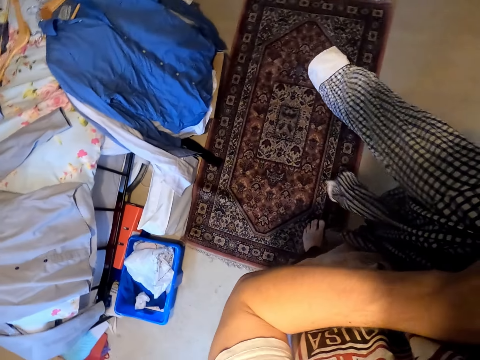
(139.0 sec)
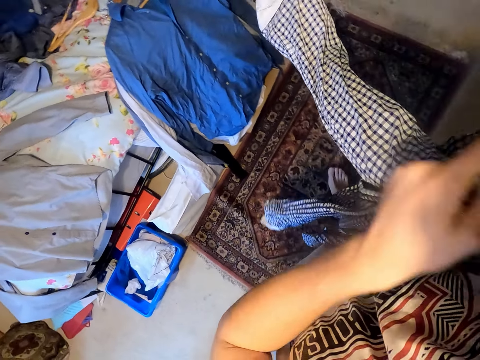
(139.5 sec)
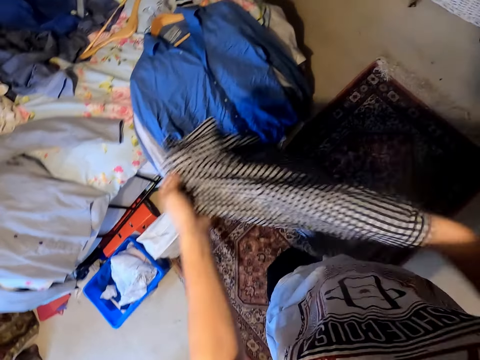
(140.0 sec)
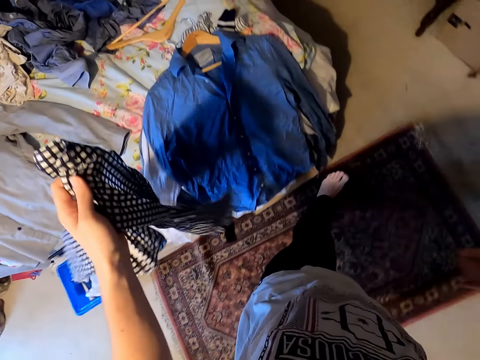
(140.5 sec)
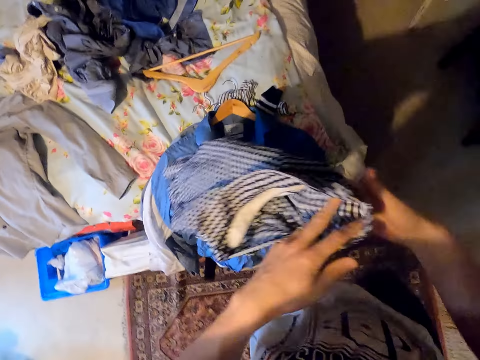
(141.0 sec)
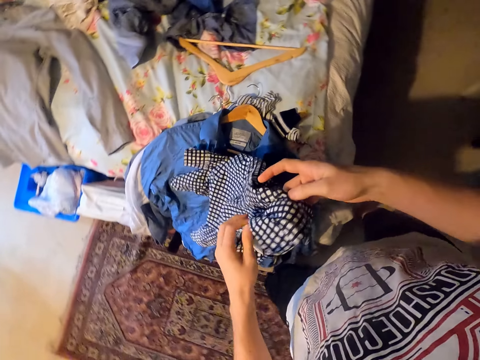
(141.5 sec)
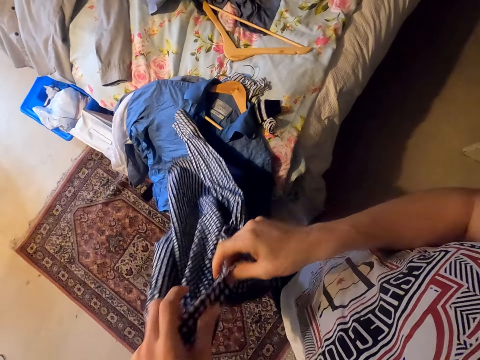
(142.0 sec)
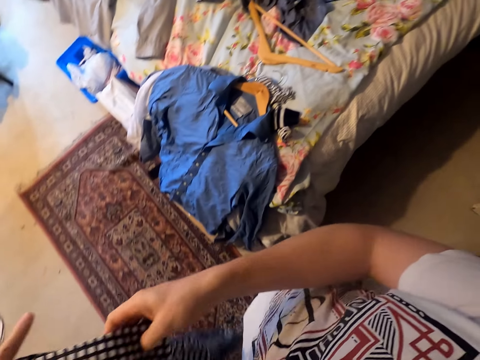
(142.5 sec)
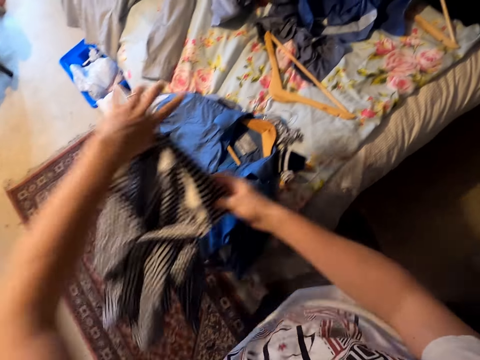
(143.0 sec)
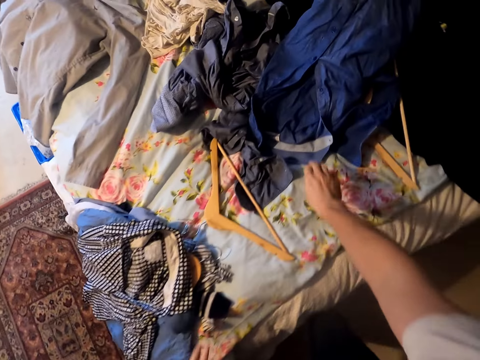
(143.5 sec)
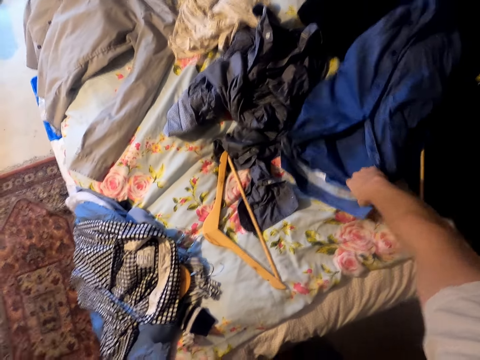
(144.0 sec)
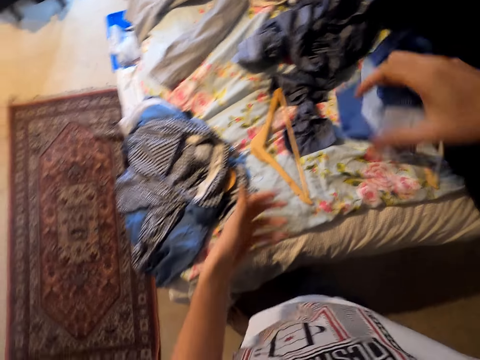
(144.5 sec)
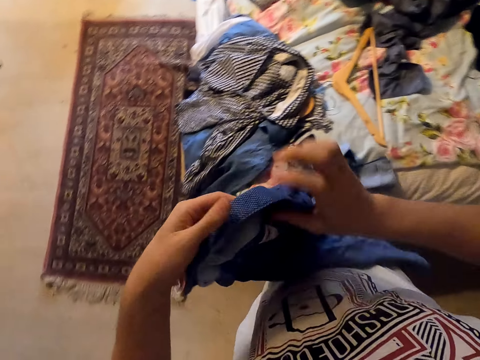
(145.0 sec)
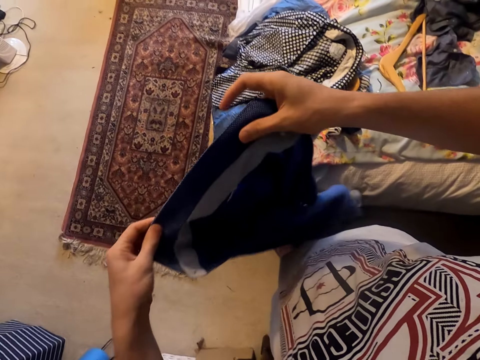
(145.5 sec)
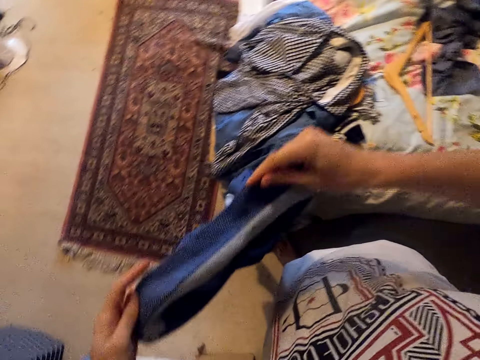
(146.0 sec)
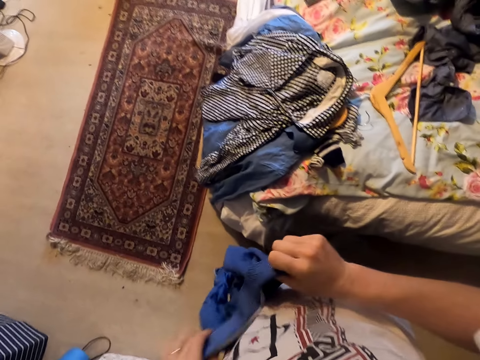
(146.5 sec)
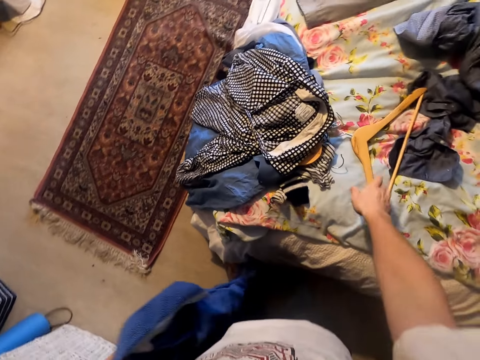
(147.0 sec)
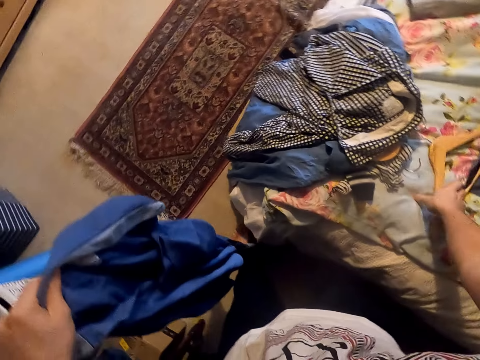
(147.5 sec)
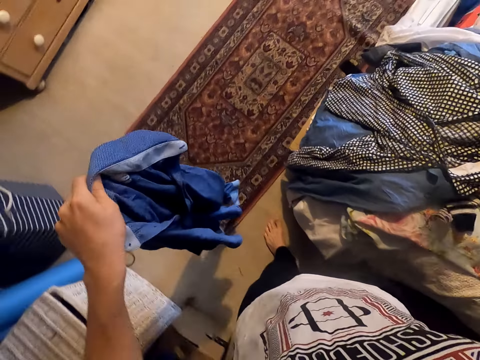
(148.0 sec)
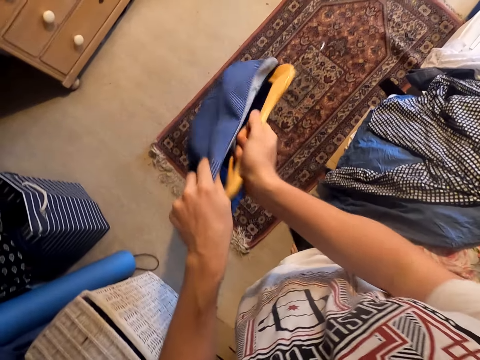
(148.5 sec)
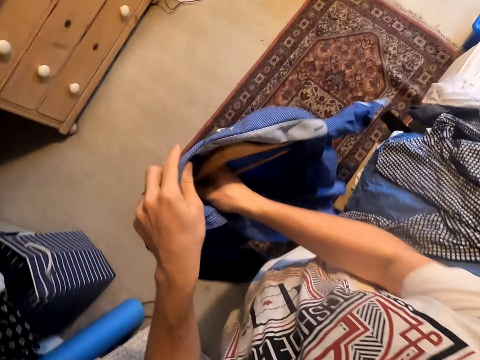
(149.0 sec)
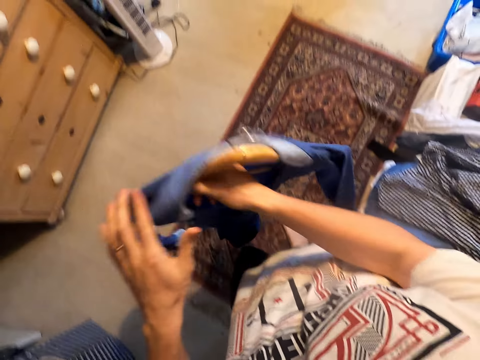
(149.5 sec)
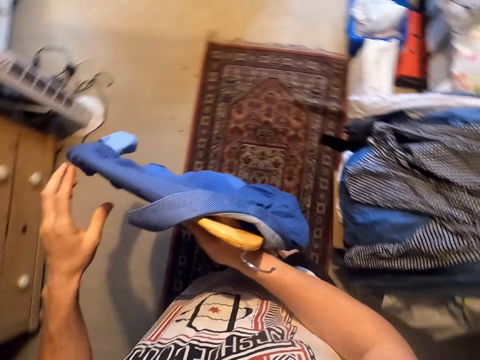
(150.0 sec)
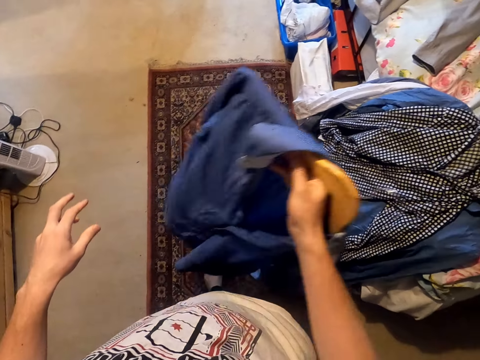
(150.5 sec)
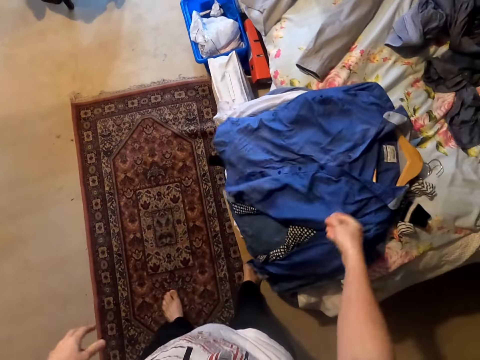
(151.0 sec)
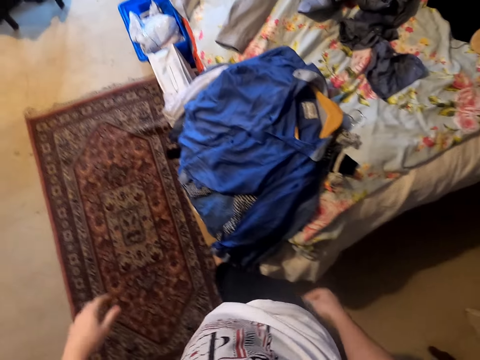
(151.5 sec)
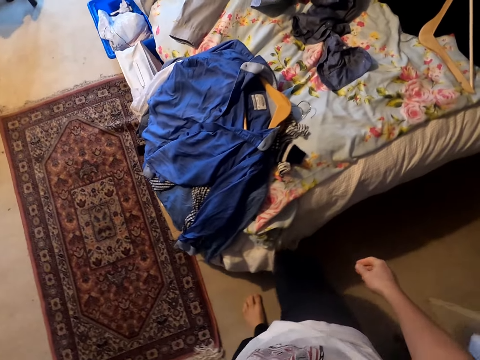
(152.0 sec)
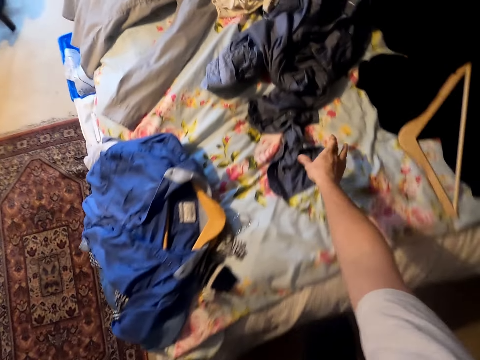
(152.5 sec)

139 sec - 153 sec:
The camera wearer holds a shirt. They lift the shirt. They put the cloth on the bed. They pick a shirt from the bed. They hold the shirt. They pick a hanger from the bed. They put the hanger on the shirt. They move around. They put the shirt on the bed. They move around.

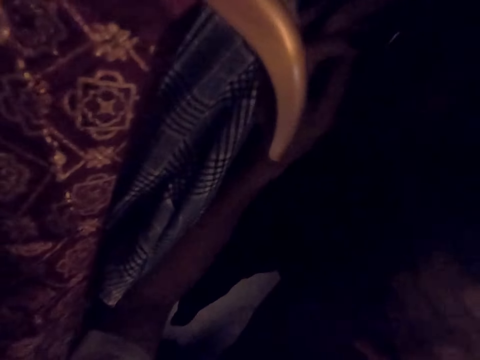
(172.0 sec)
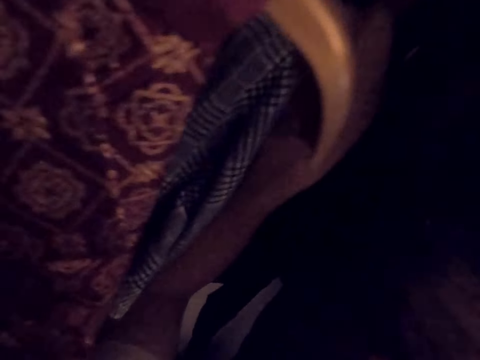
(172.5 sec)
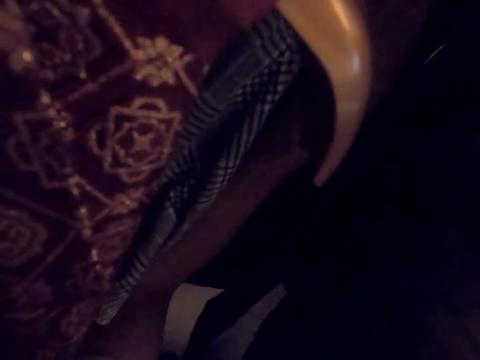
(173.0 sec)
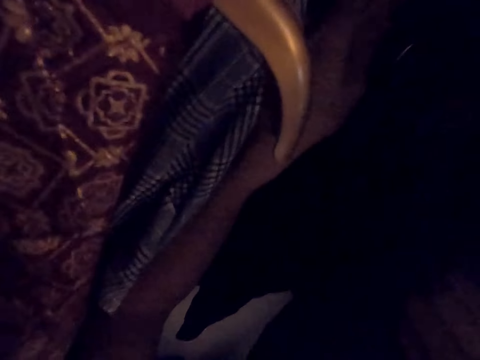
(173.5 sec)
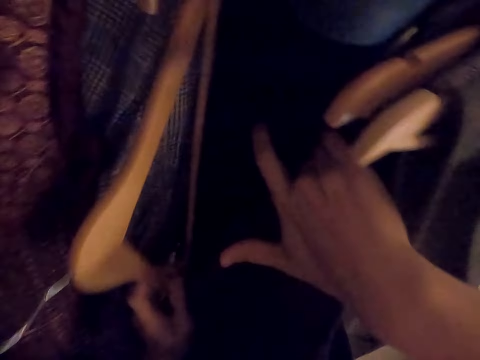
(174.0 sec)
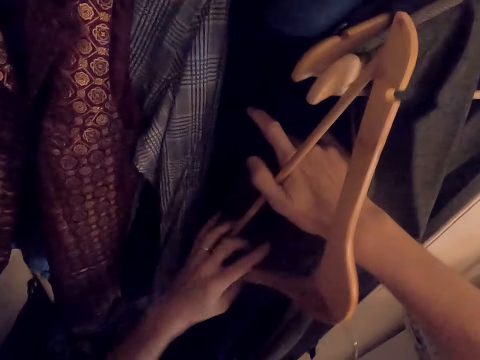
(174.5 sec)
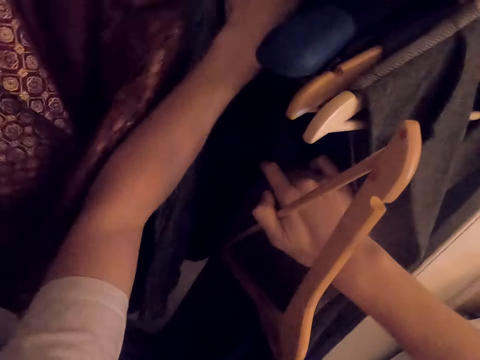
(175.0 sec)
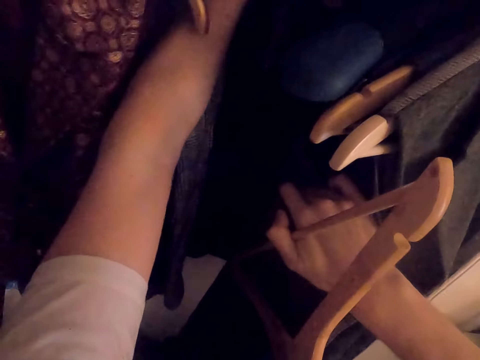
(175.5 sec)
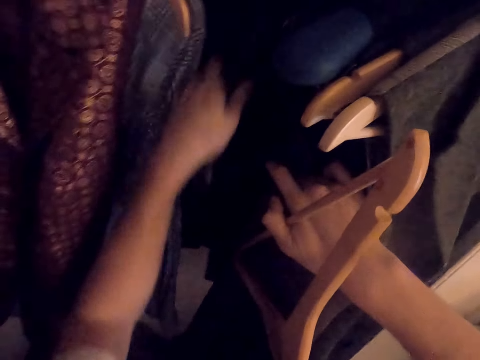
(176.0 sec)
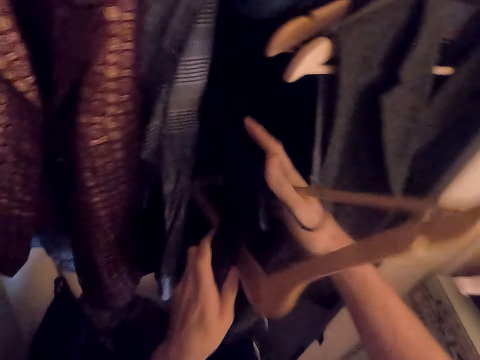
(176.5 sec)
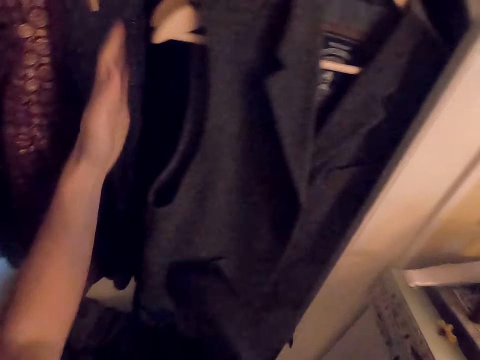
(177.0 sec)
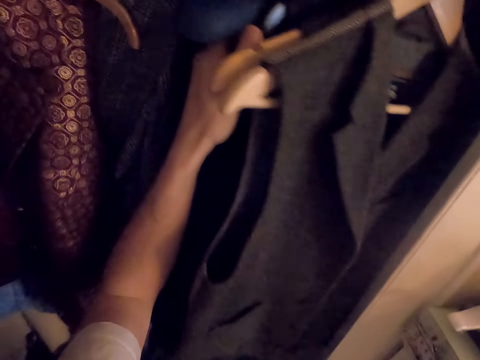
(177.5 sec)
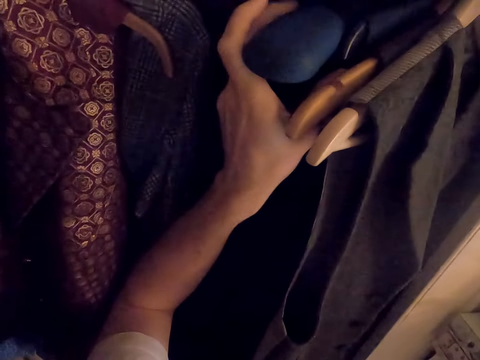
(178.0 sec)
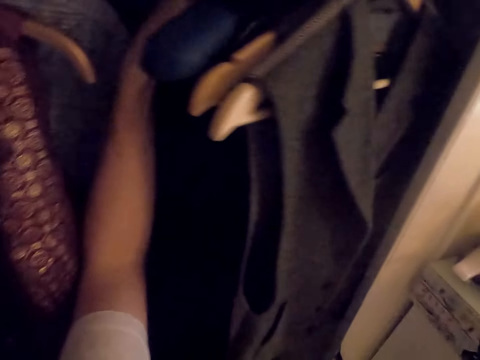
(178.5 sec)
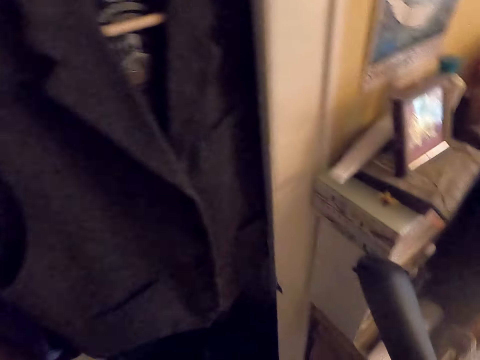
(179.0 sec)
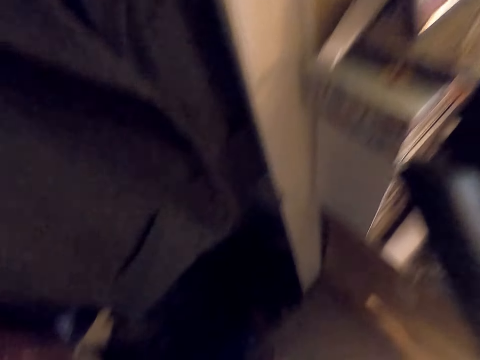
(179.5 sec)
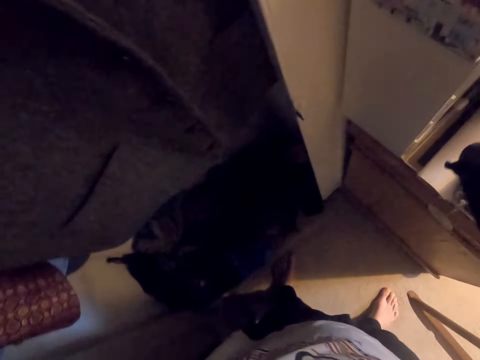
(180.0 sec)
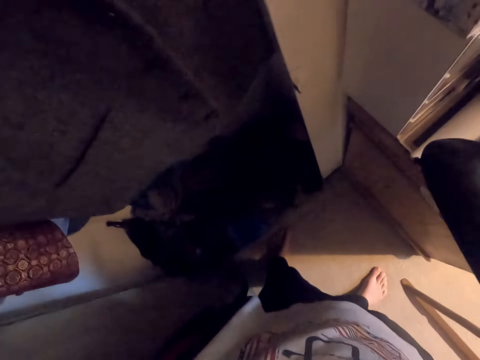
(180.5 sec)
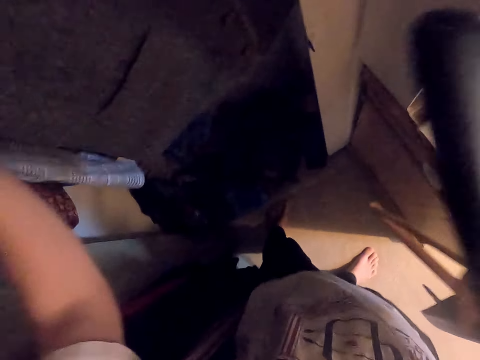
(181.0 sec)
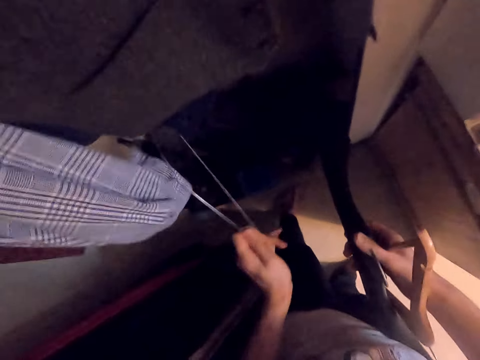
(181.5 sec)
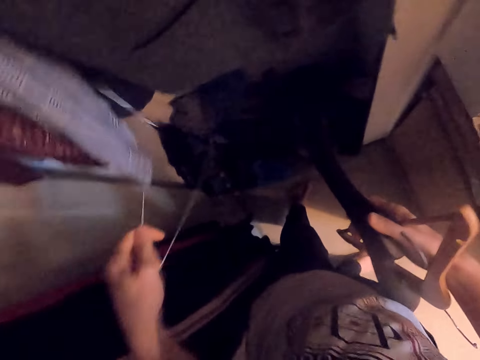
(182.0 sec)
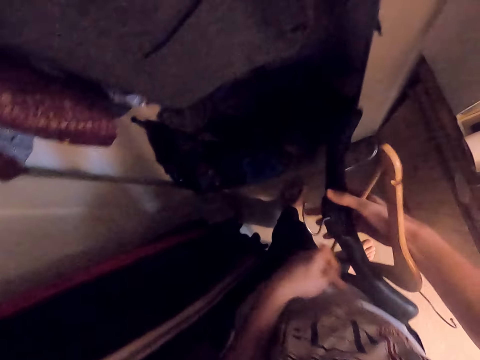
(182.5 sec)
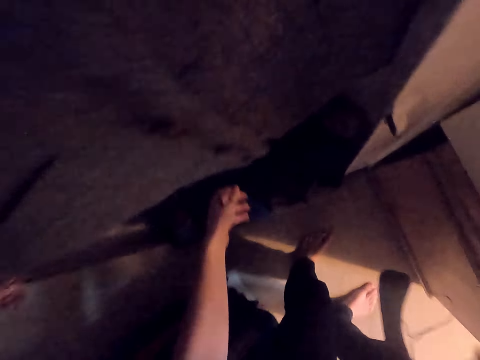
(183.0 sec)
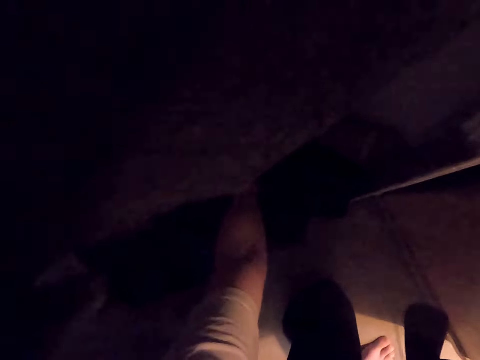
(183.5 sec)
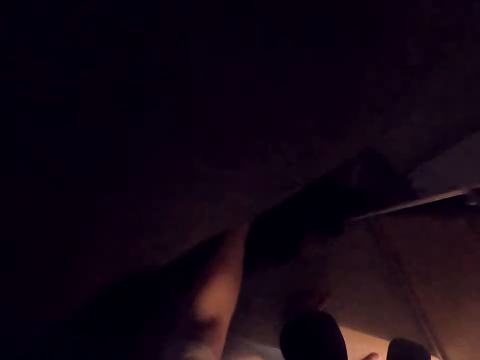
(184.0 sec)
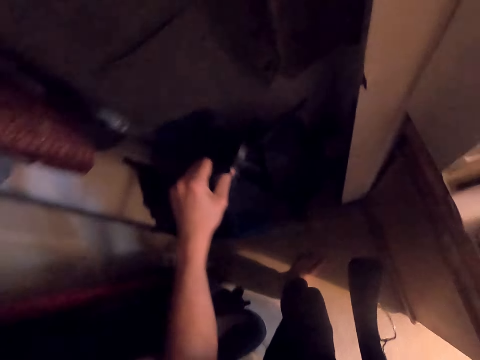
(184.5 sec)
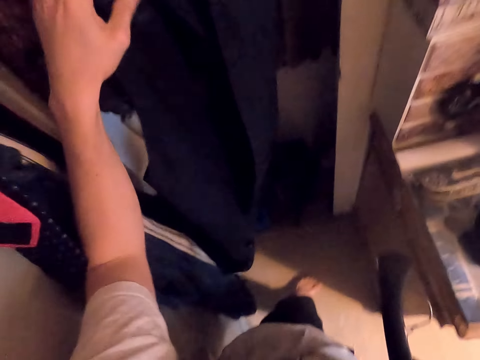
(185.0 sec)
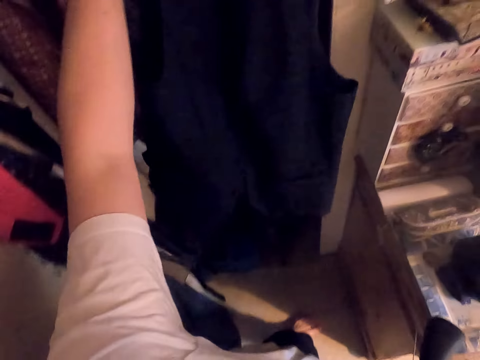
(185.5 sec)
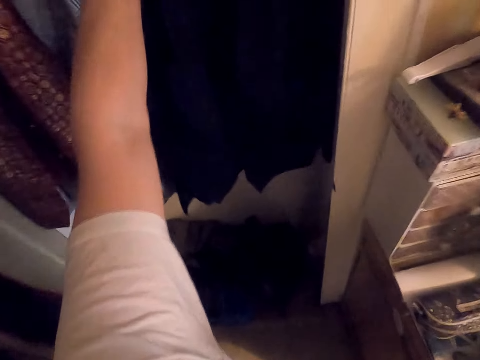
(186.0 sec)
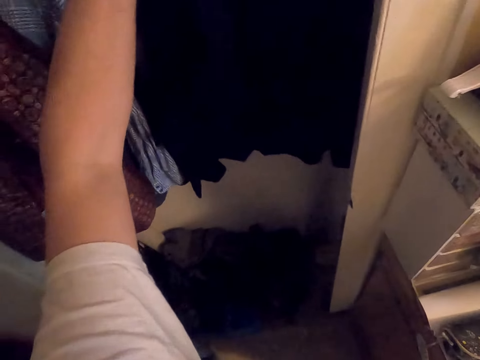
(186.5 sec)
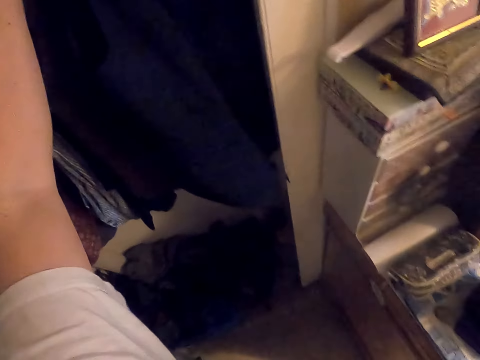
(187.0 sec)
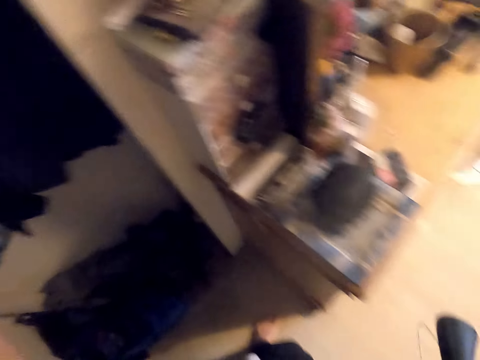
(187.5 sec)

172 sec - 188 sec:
The camera wearer takes hangers from the wardrobe. They hold a hanger. They hold the hanger with the other hand. They pick a hanger. They hold the hanger with the other hand. They pick a cloth from the wardrobe. They hang the cloth on the wardrobe.
